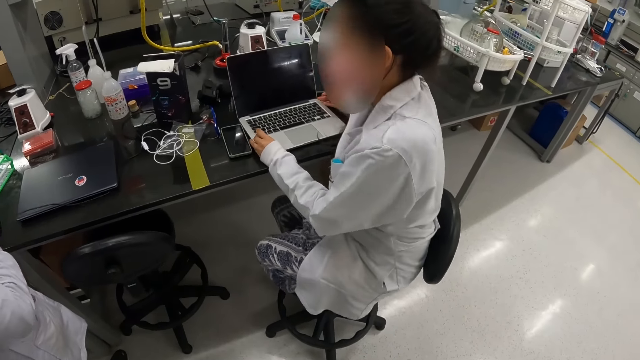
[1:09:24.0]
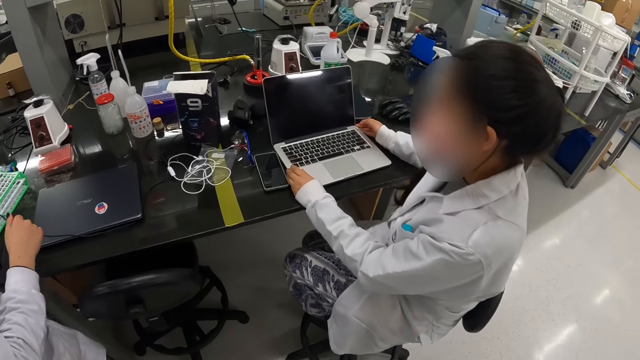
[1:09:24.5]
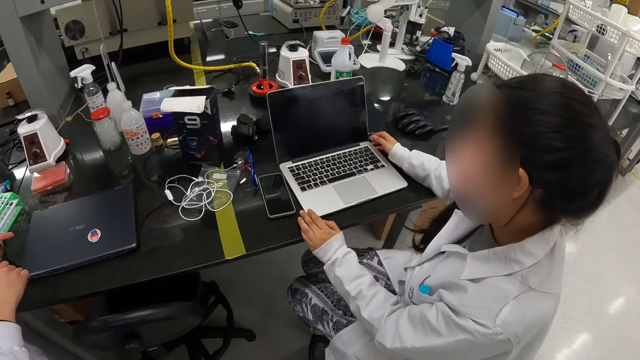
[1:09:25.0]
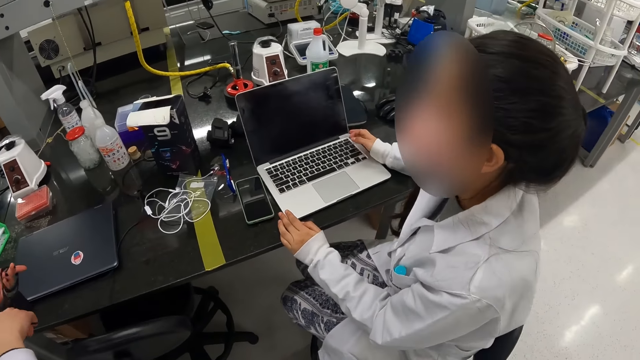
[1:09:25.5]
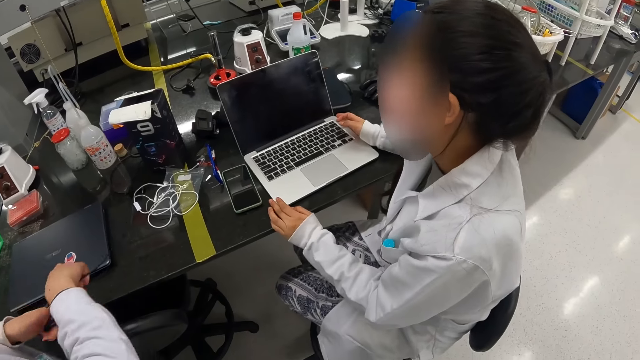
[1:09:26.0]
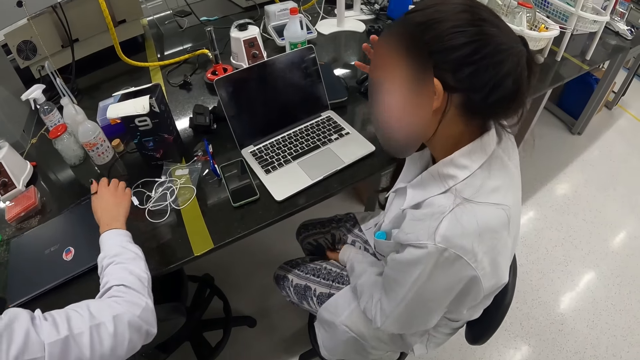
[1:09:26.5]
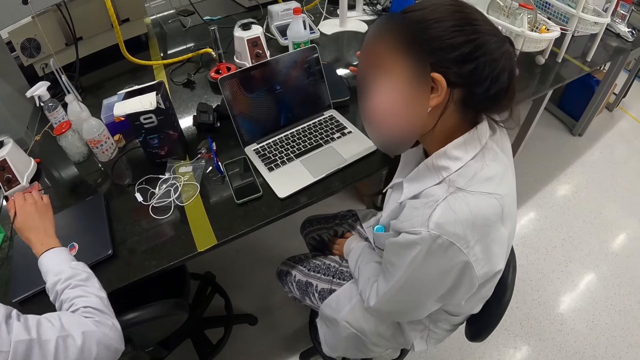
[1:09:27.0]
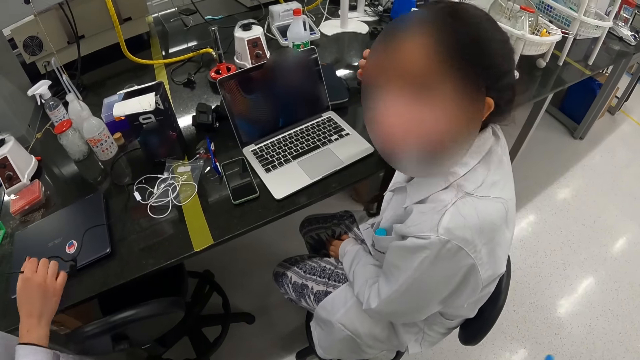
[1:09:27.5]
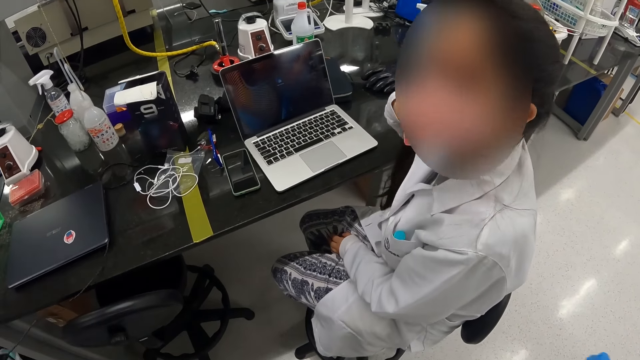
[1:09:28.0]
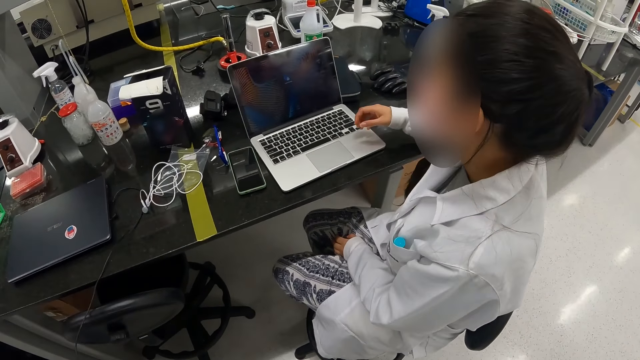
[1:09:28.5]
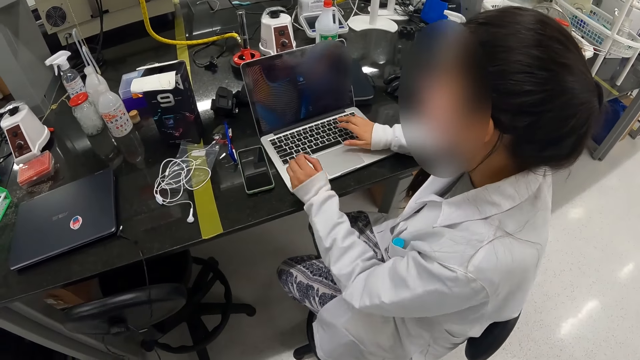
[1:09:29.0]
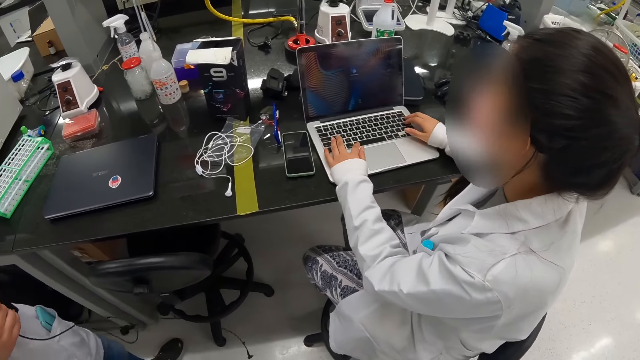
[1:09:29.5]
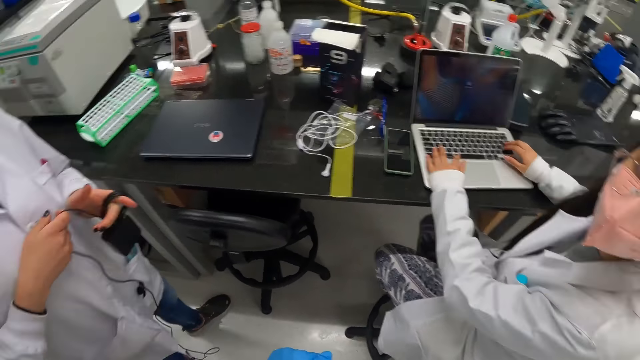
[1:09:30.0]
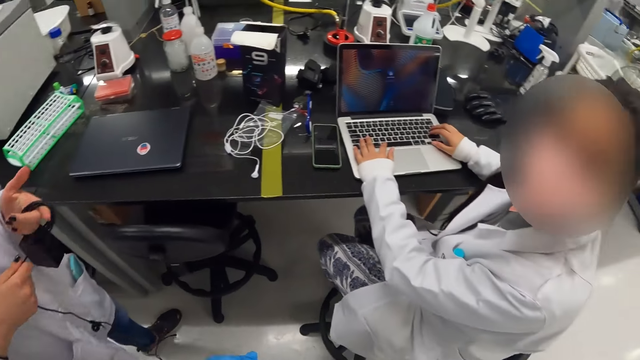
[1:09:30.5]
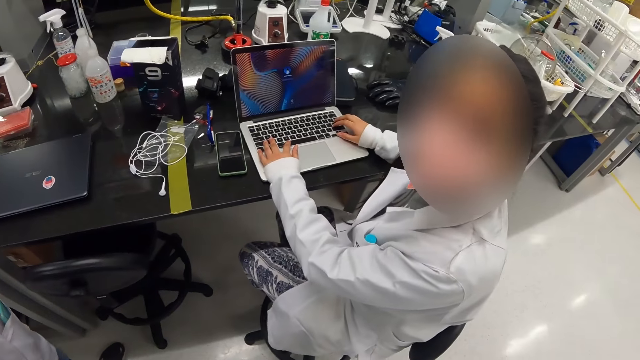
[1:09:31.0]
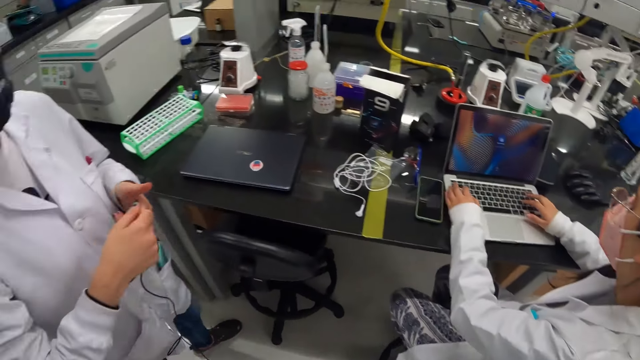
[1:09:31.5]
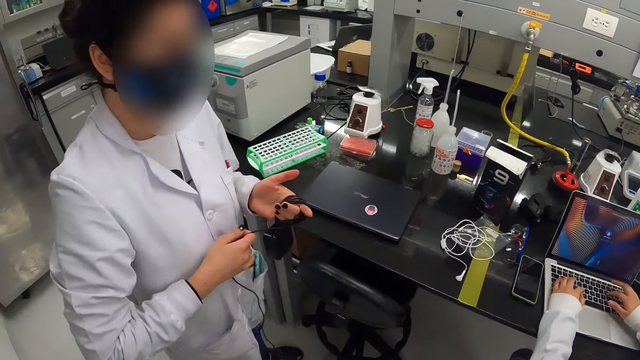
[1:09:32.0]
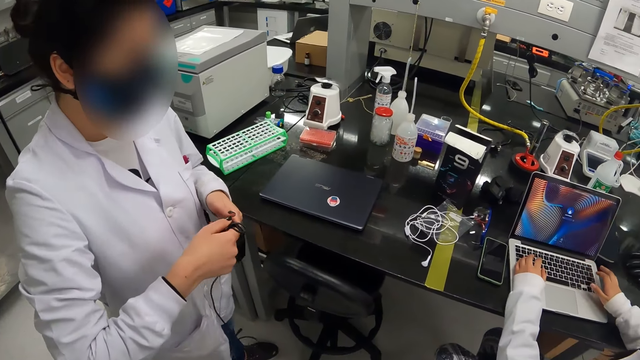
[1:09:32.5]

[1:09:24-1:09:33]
A person pulls the cable. A woman uses the laptop. The woman touches her head. The camera wearer talks to another person. The woman moves the hands down.

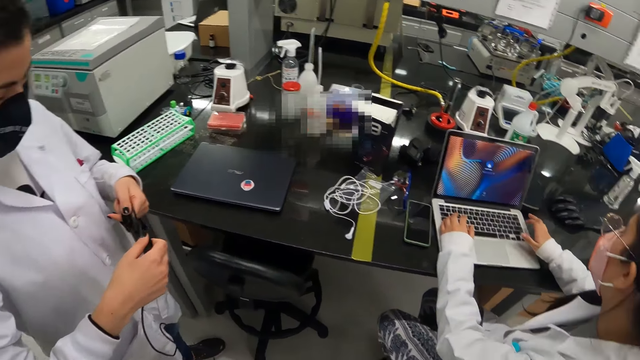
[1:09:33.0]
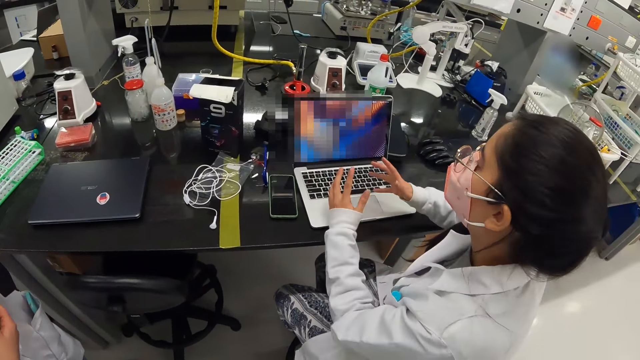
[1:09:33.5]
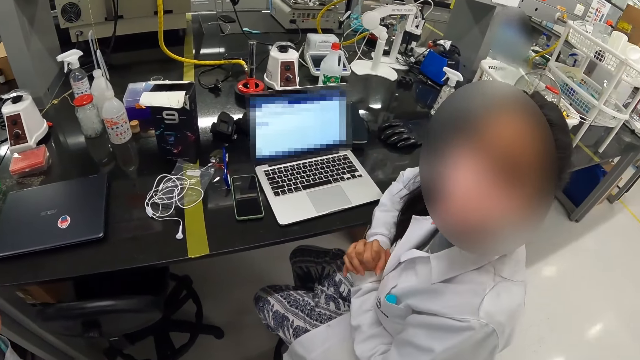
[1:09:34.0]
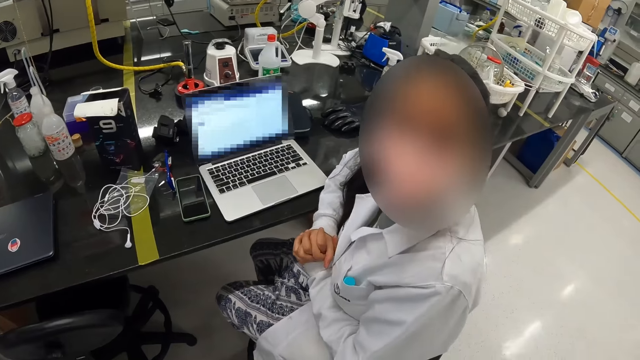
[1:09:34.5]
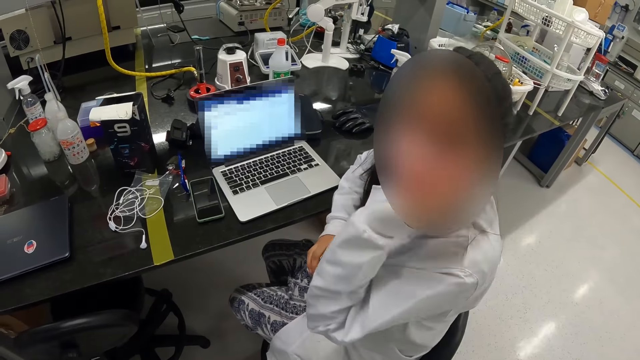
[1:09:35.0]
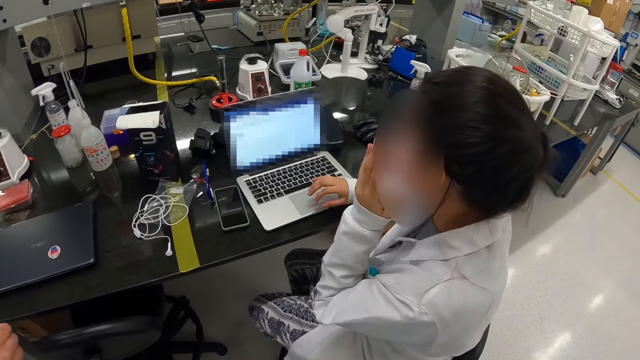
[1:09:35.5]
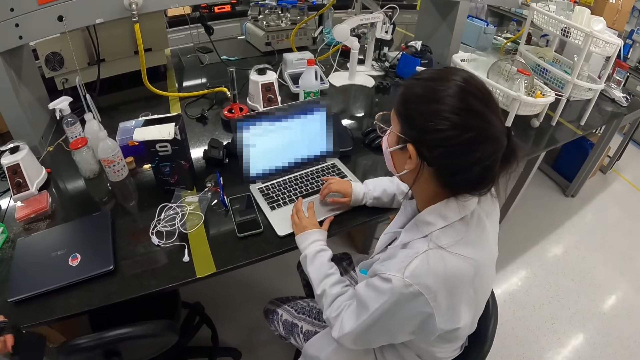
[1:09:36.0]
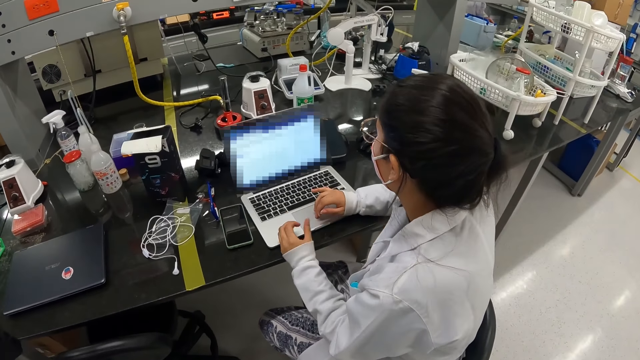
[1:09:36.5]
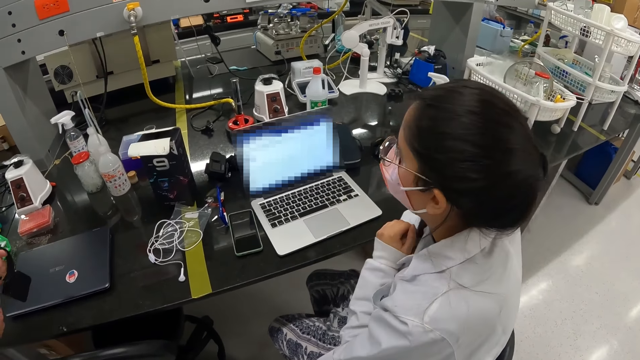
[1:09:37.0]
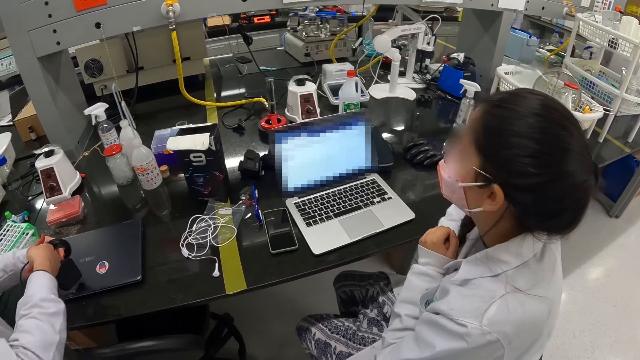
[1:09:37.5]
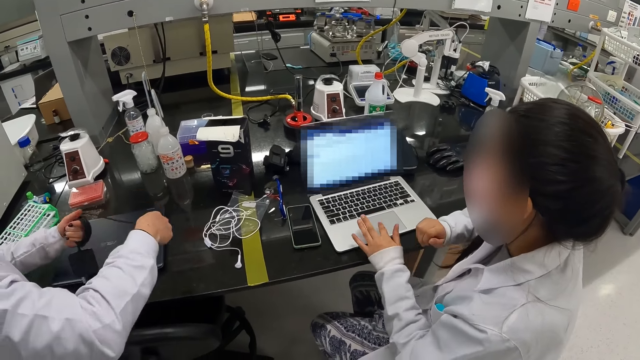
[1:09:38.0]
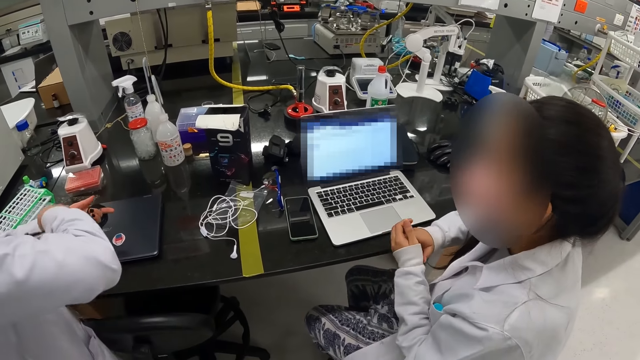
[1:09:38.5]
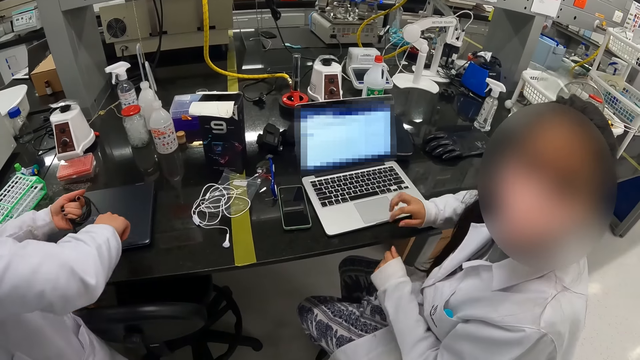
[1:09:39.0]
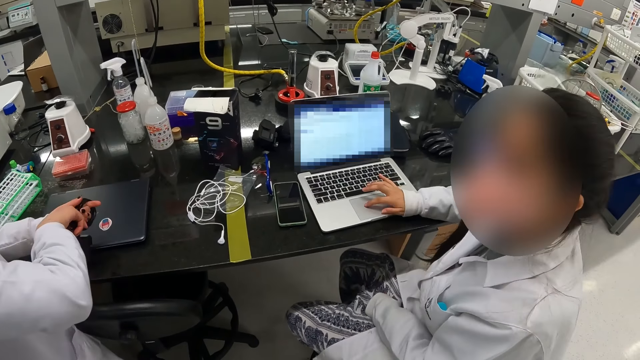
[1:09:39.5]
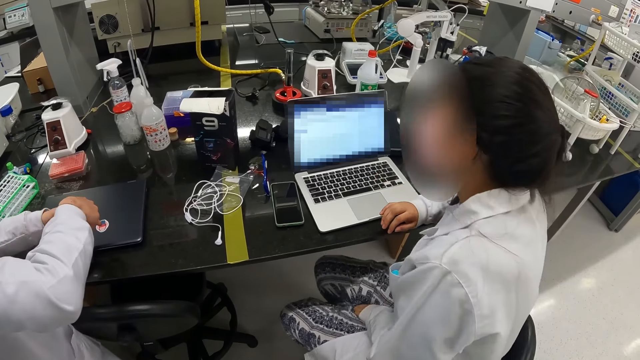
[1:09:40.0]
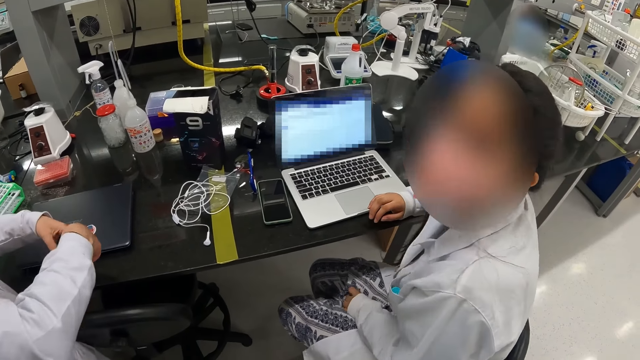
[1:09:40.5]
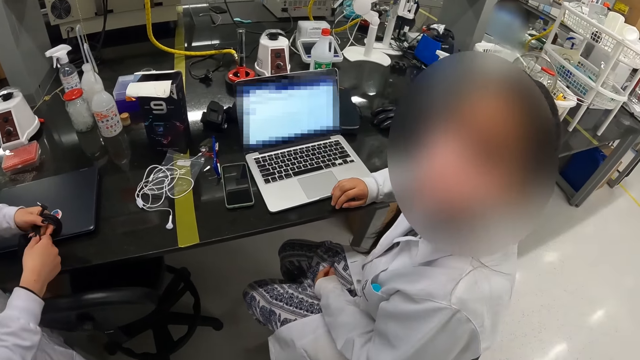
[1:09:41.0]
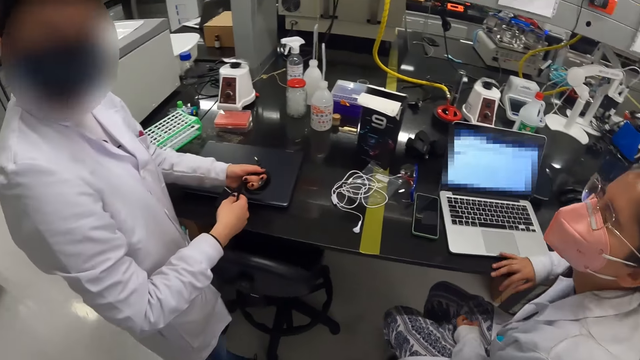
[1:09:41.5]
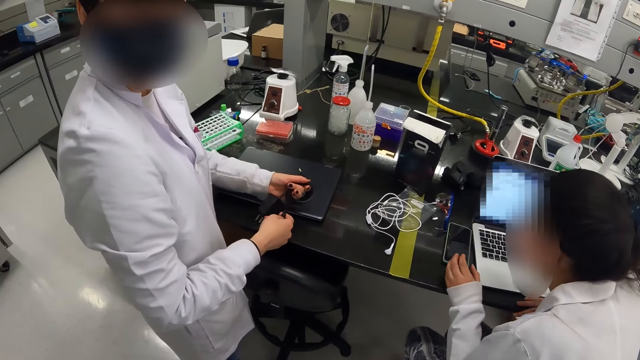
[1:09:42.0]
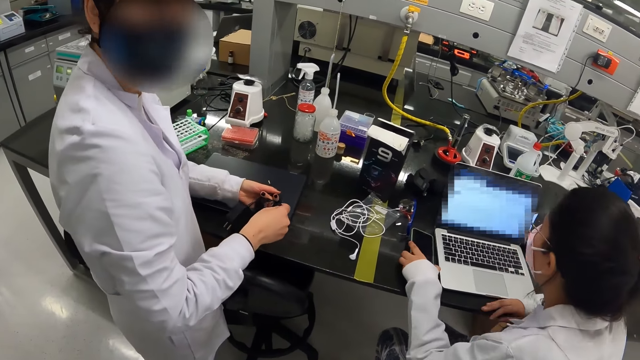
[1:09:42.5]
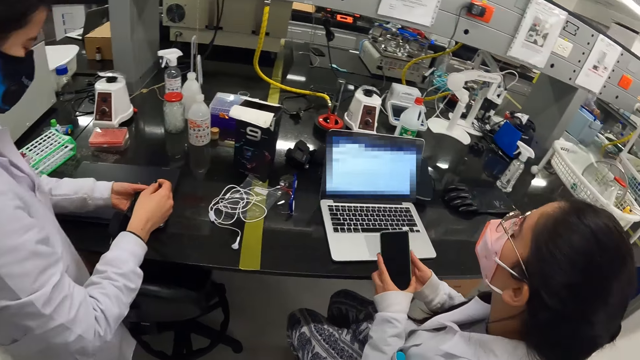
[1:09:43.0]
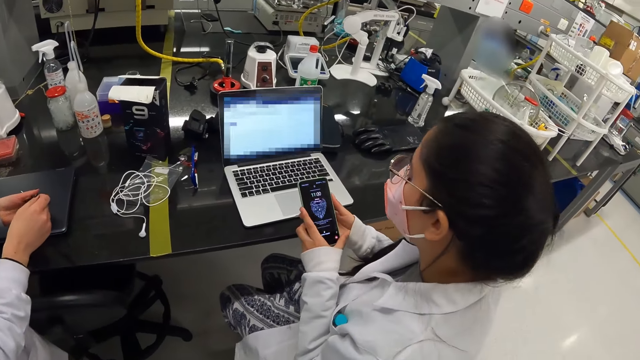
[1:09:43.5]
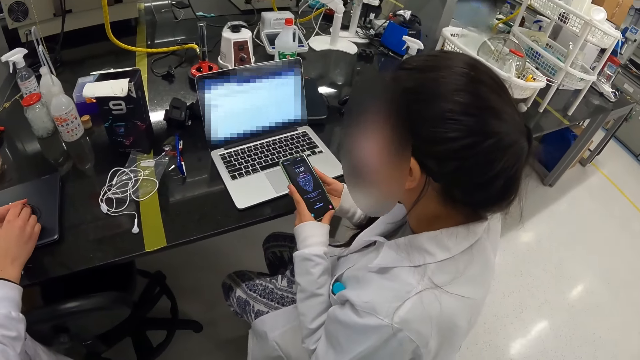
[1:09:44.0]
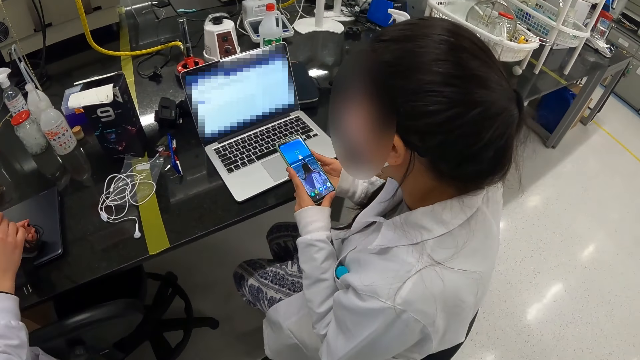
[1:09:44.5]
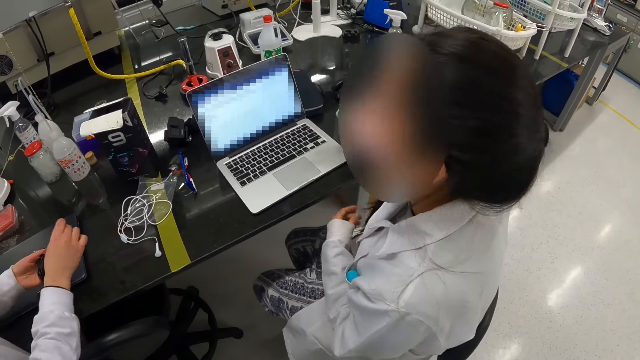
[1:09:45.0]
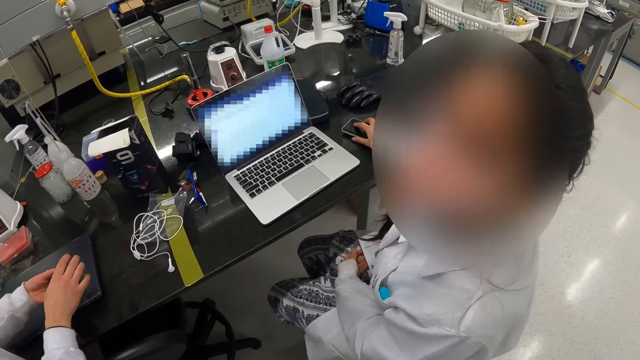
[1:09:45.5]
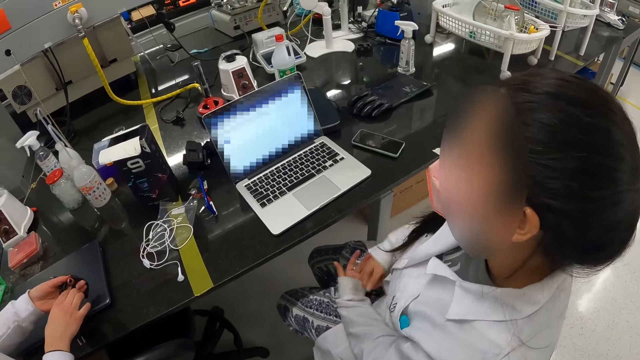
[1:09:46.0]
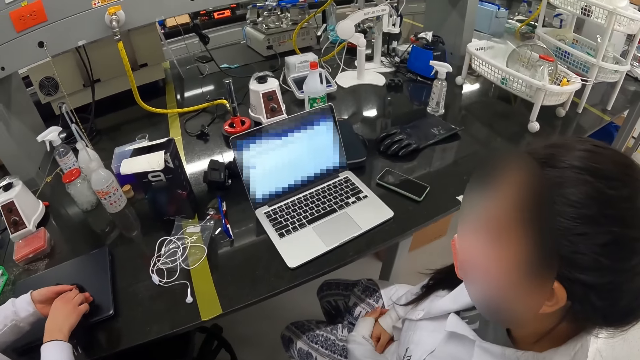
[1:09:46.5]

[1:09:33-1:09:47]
The woman puts the hands together and crosses fingers. The woman moves the hand to the face and touches her face. The woman uses the laptop. The woman moves the hands together down. The woman uses the laptop. The woman pulls the cloth at the hand. The woman uses the laptop. The woman moves on the chair. The woman picks up the phone. A person ties the cable. The woman uses the phone. The woman puts the phone aside.
